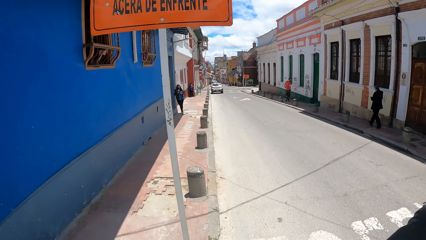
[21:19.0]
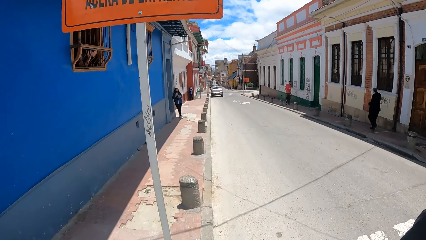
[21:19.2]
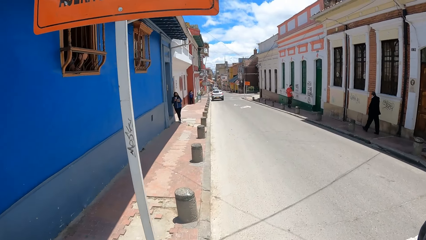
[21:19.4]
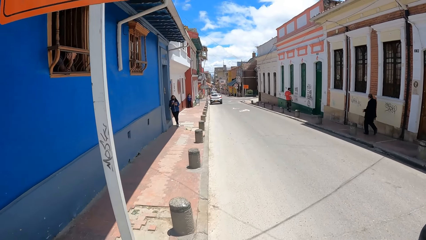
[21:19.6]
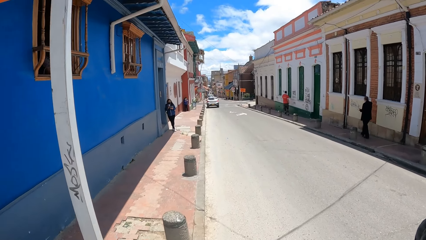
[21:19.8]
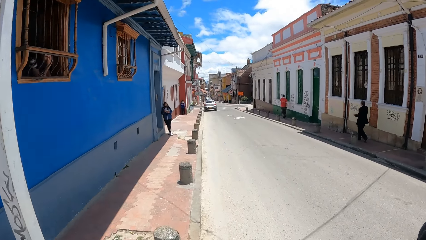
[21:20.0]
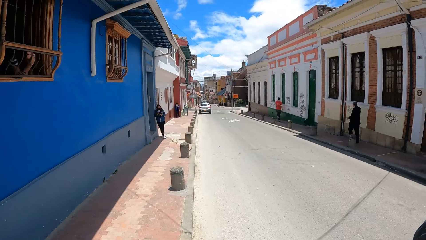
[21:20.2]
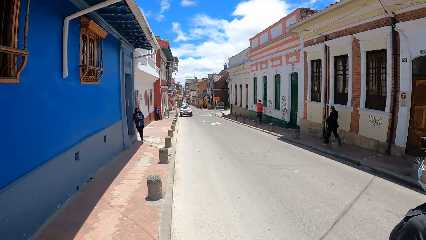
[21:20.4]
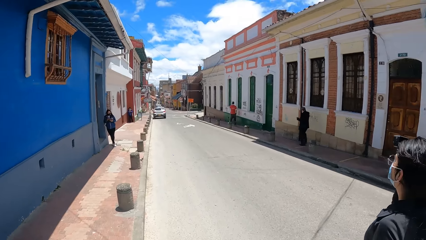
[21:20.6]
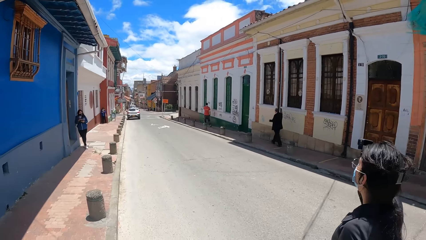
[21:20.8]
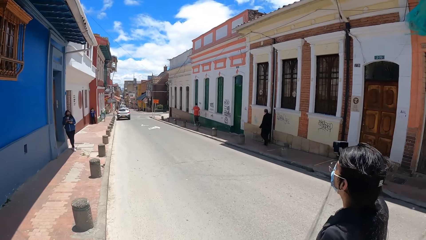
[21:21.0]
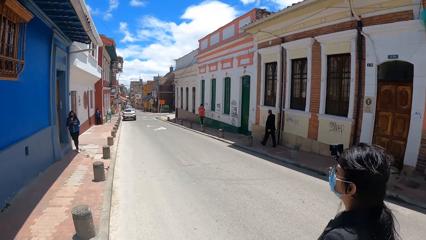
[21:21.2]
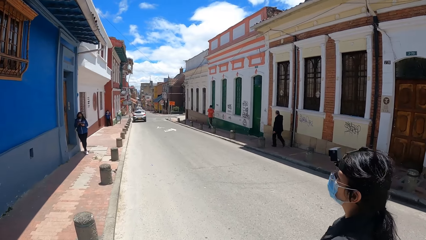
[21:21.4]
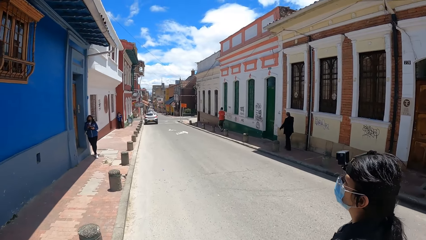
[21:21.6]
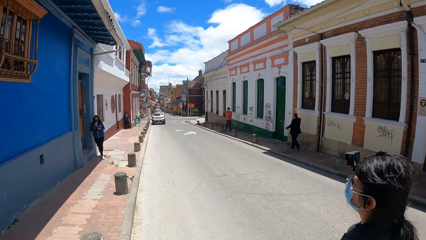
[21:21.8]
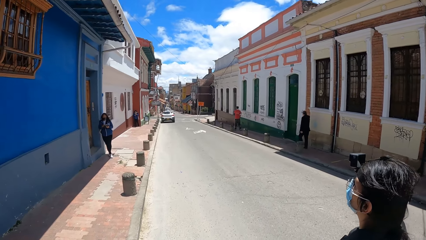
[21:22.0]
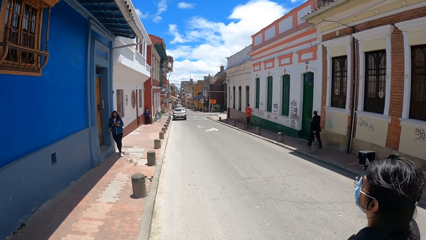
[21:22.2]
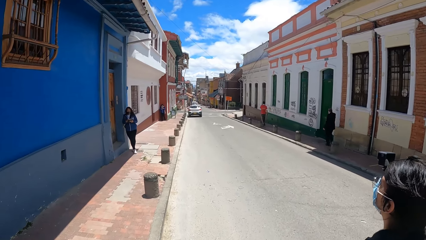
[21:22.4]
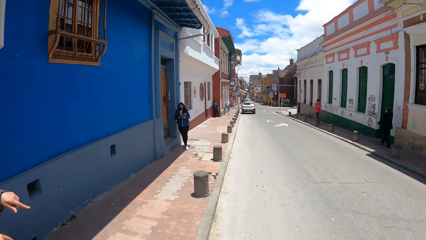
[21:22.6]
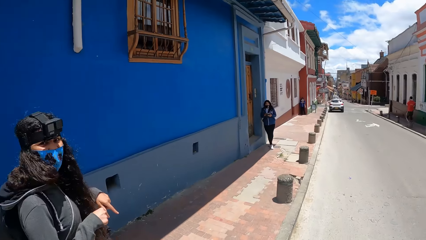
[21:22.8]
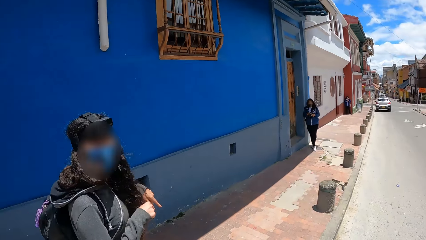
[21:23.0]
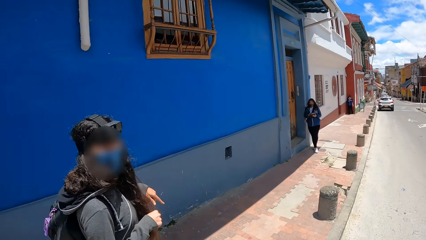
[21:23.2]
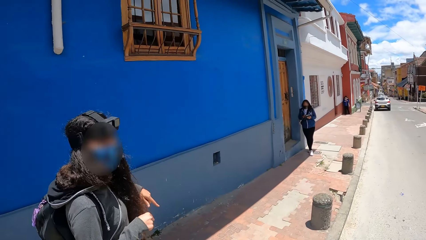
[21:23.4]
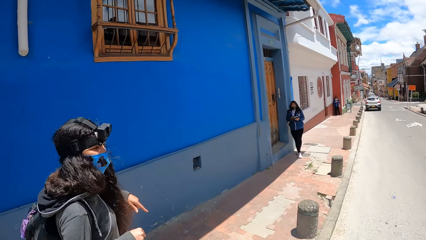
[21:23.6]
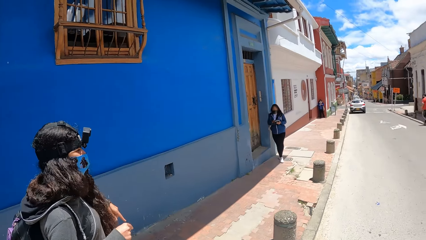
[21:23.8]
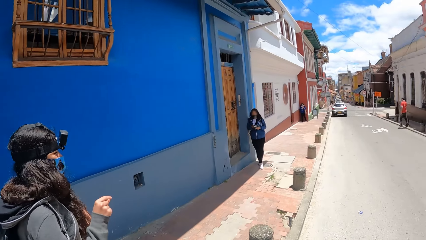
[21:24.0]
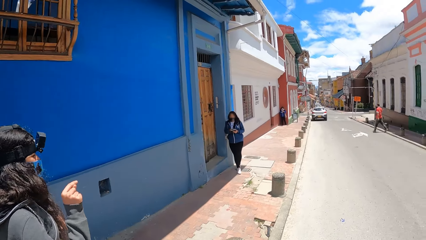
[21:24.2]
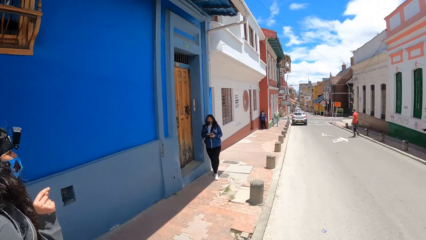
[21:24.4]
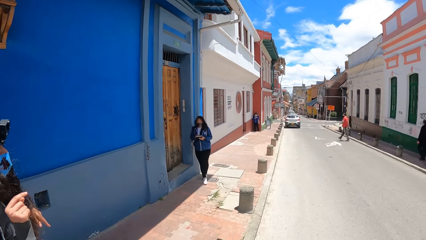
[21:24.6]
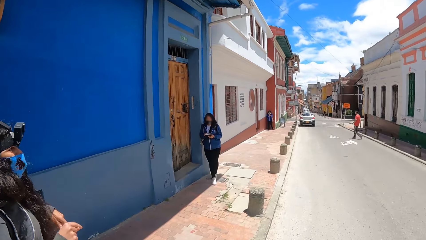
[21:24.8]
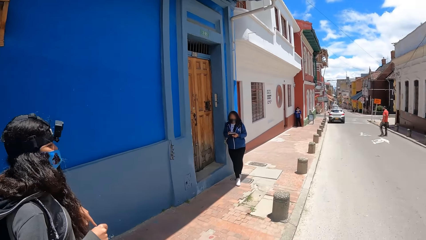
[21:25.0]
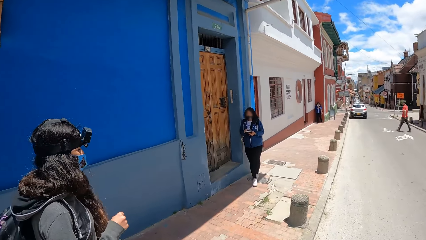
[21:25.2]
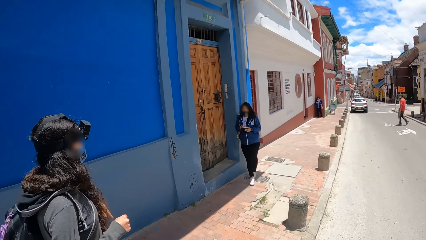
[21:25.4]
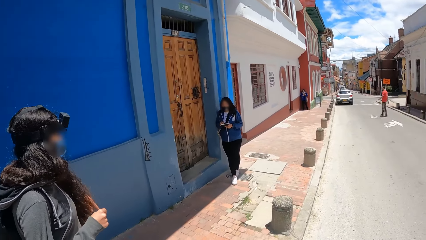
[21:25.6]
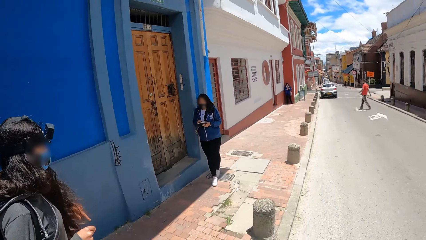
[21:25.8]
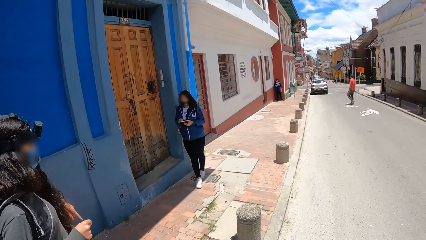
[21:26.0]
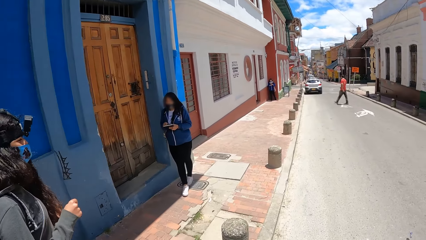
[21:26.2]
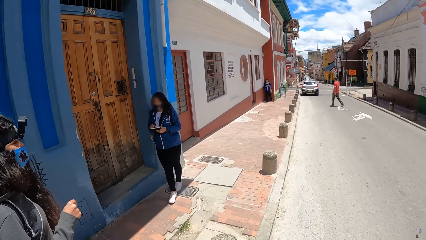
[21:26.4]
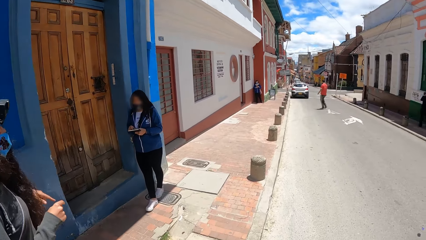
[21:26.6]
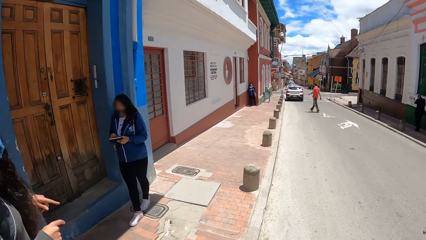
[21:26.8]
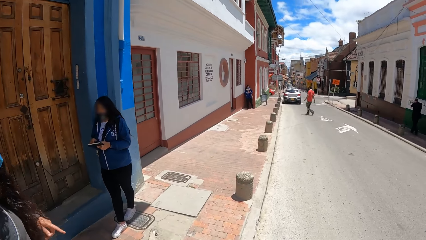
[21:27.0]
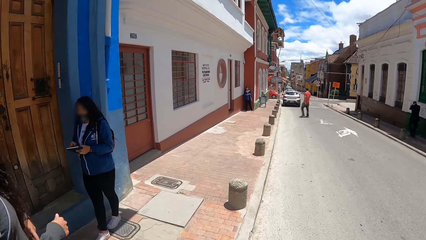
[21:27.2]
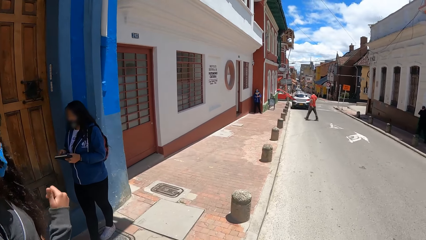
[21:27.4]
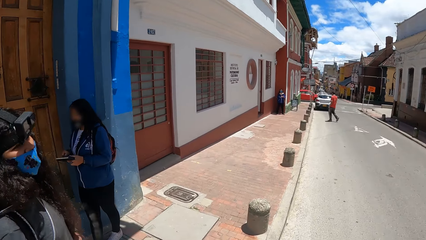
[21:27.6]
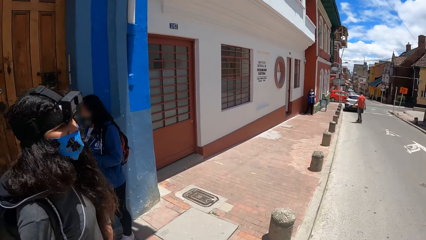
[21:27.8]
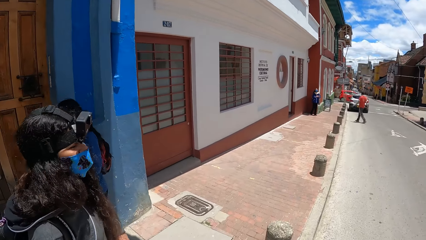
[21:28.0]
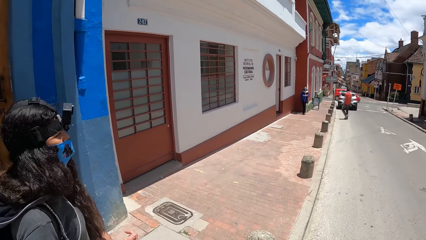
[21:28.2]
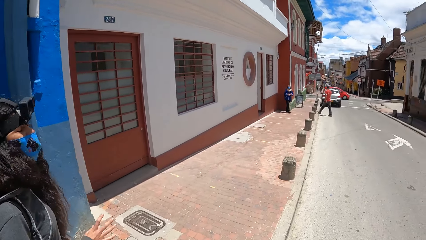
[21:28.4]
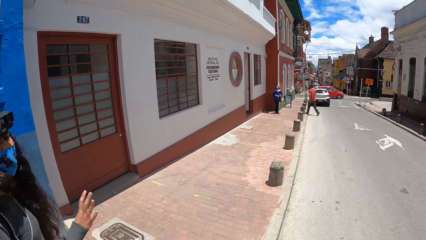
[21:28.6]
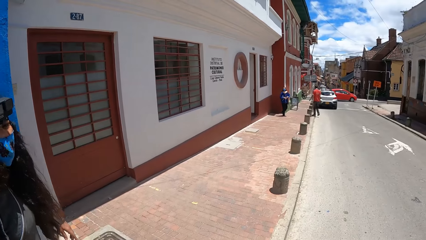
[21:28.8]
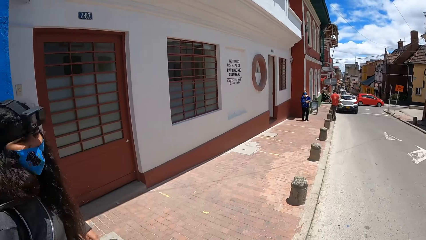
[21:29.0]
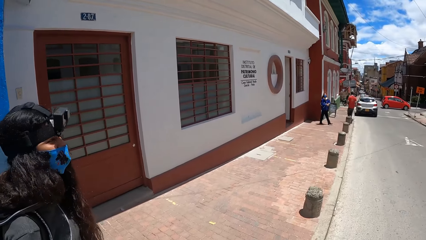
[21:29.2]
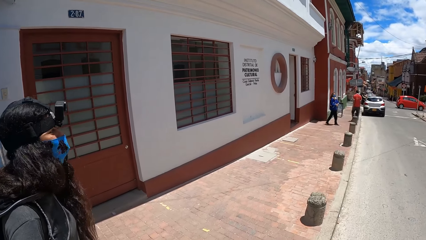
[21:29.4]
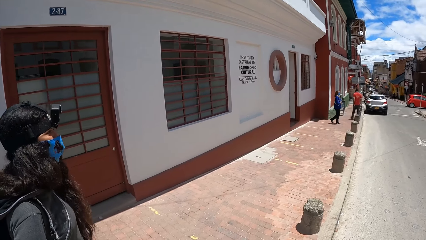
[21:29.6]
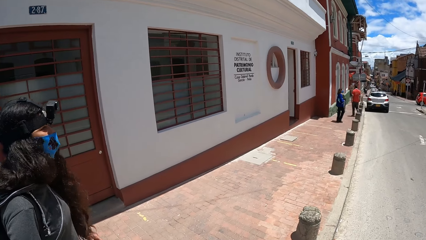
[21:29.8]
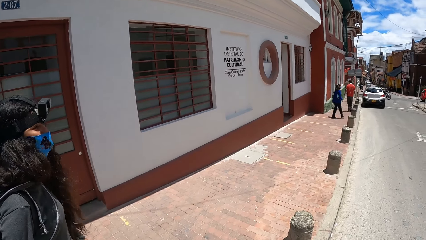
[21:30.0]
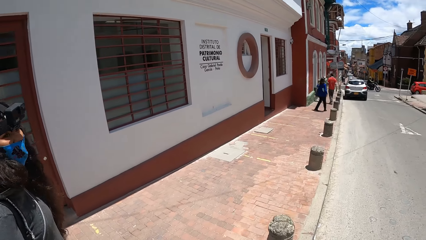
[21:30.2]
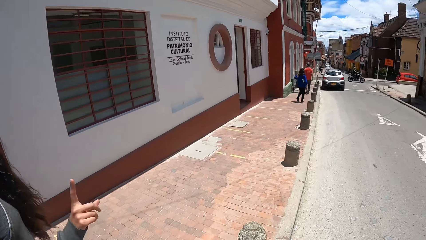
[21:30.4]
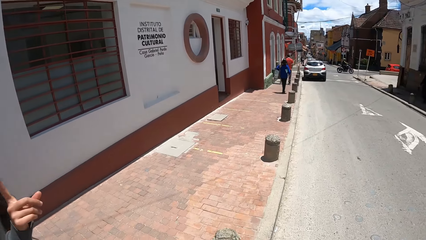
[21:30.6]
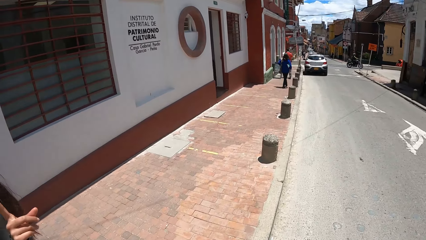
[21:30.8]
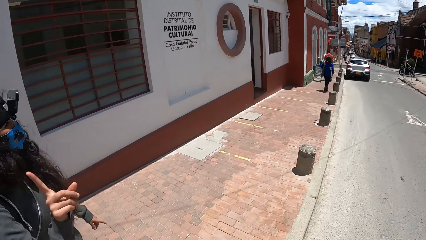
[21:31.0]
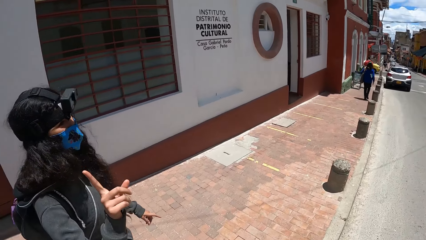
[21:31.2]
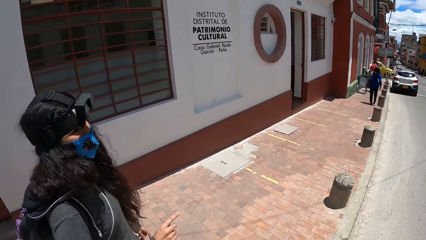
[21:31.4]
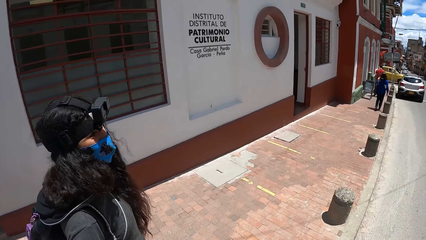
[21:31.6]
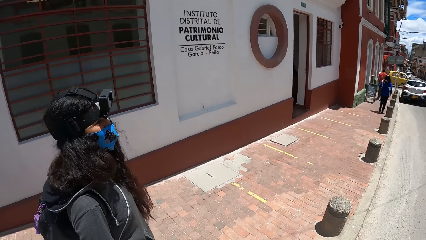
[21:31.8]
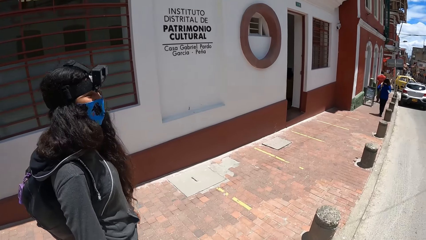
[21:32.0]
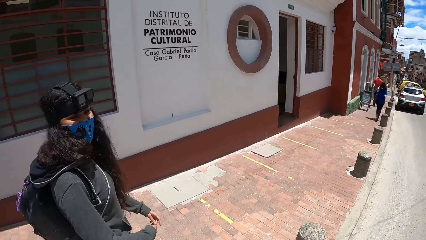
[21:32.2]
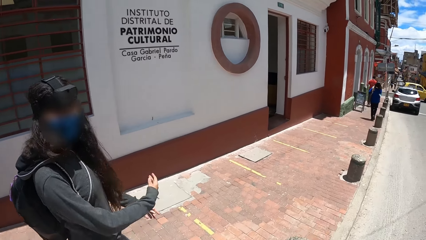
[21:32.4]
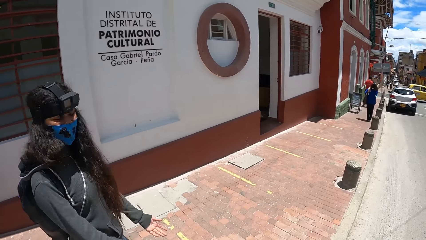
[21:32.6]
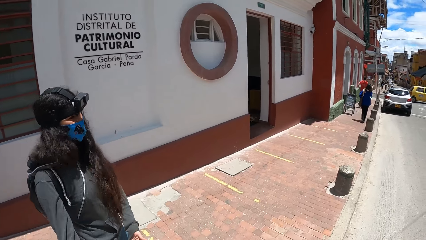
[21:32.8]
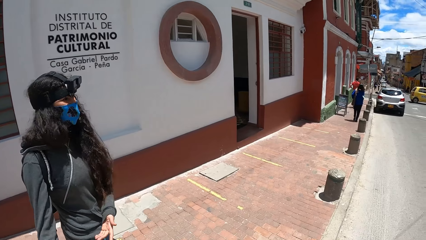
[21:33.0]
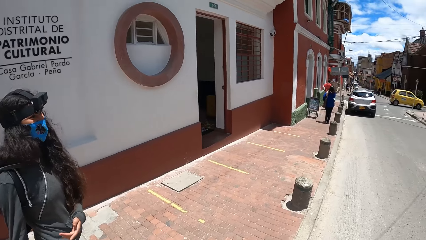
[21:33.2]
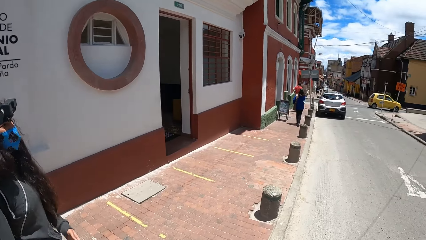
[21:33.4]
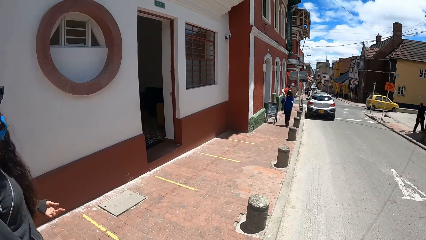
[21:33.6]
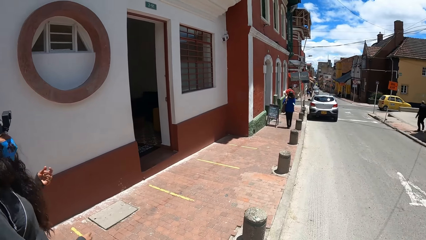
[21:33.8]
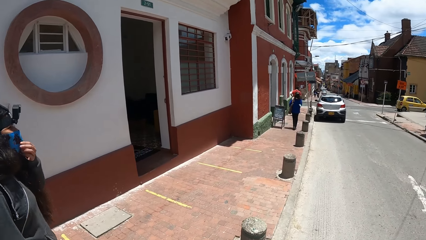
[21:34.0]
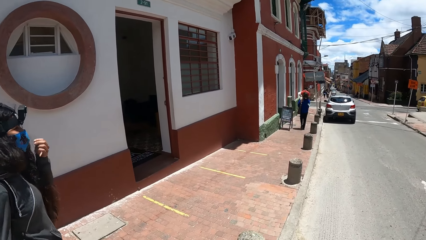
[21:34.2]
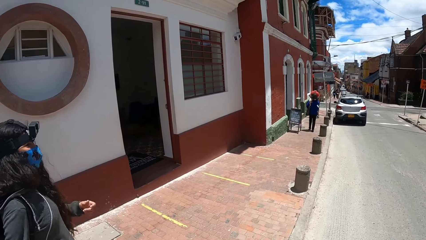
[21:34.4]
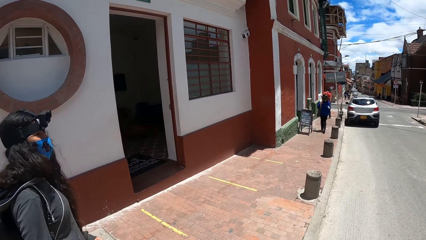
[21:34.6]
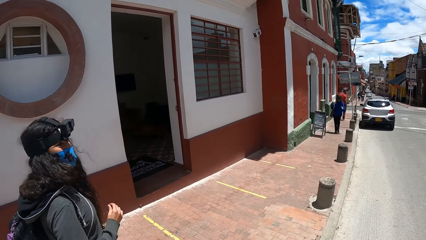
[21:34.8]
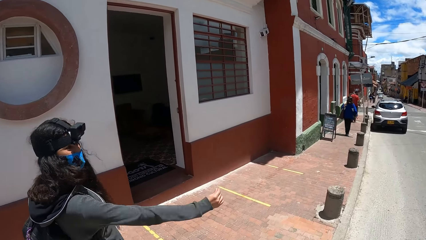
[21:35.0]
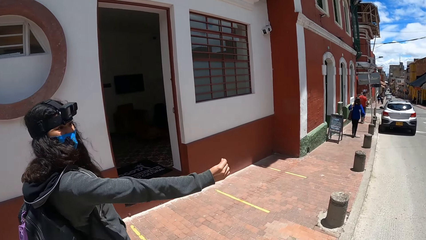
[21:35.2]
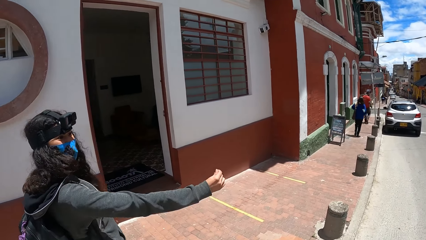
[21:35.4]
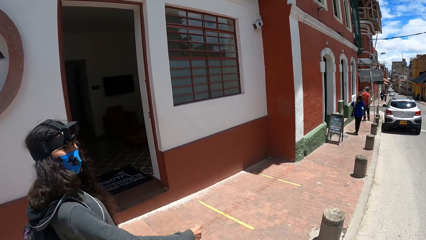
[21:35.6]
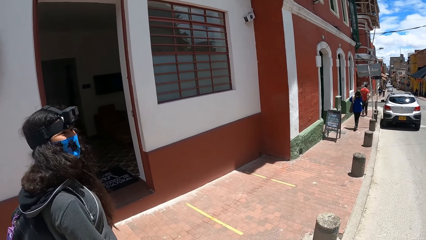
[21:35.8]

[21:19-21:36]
The camera wearer looks at a person. She looks at another person on her left side.
